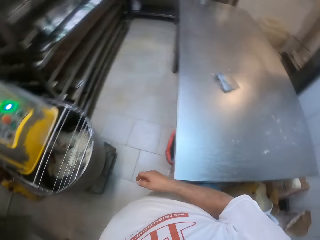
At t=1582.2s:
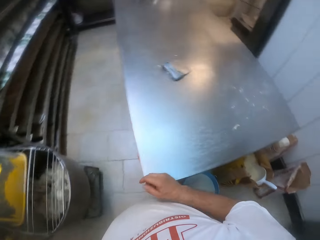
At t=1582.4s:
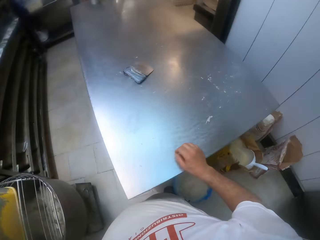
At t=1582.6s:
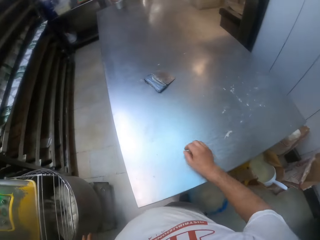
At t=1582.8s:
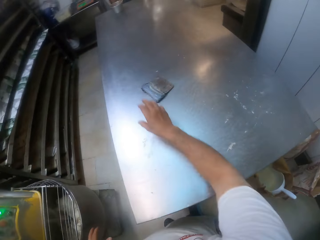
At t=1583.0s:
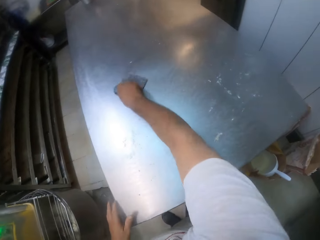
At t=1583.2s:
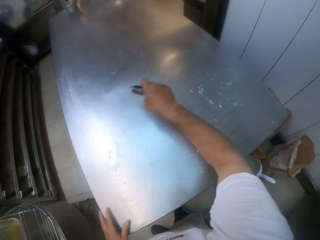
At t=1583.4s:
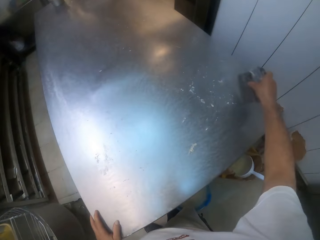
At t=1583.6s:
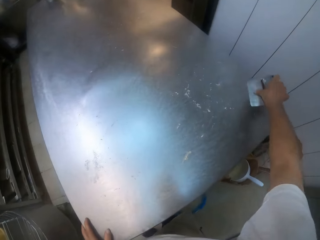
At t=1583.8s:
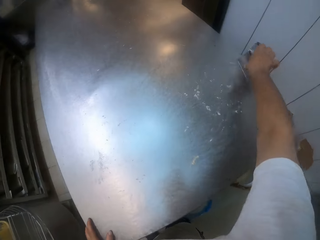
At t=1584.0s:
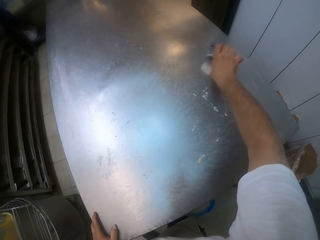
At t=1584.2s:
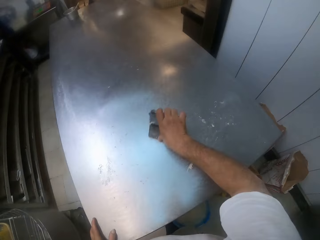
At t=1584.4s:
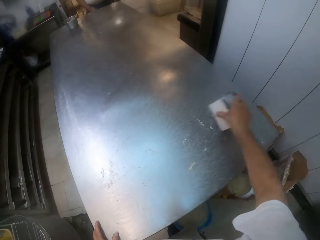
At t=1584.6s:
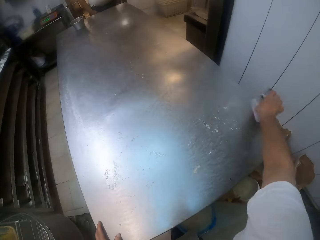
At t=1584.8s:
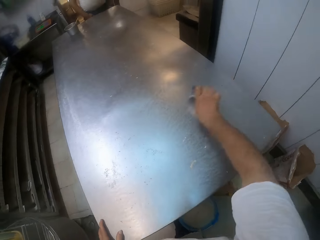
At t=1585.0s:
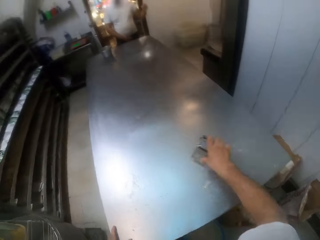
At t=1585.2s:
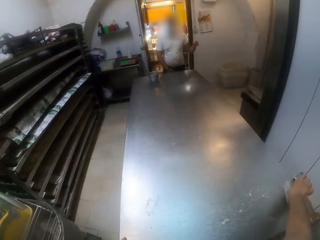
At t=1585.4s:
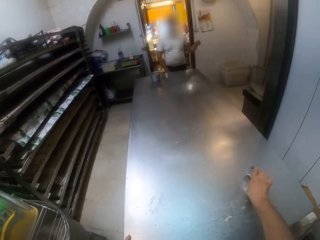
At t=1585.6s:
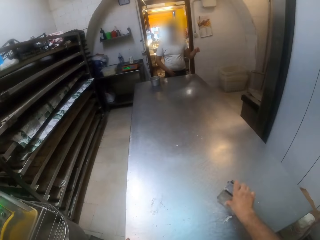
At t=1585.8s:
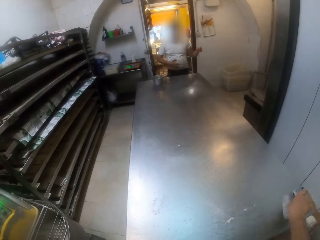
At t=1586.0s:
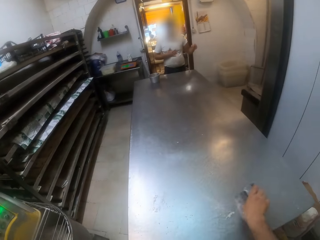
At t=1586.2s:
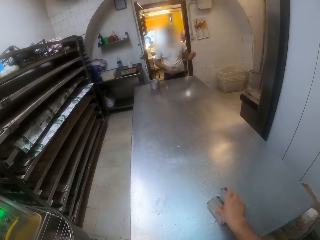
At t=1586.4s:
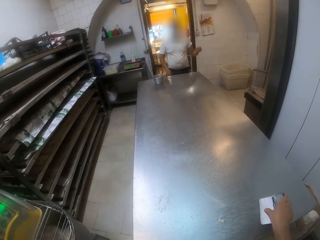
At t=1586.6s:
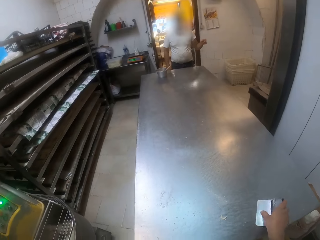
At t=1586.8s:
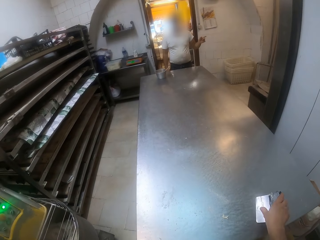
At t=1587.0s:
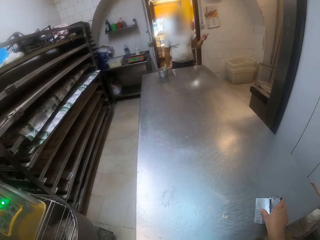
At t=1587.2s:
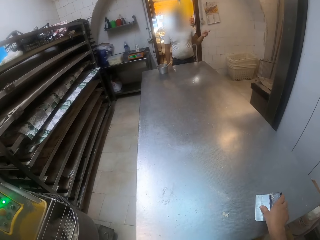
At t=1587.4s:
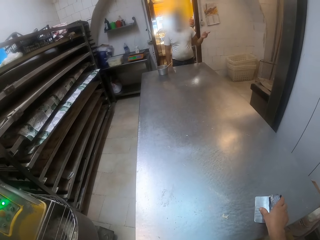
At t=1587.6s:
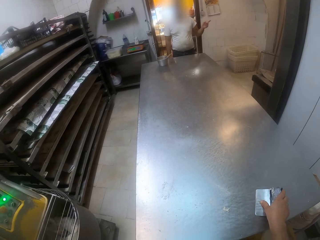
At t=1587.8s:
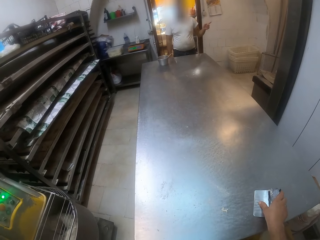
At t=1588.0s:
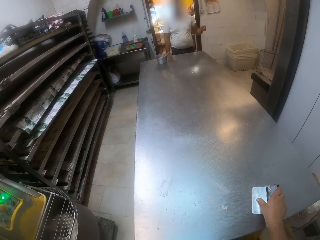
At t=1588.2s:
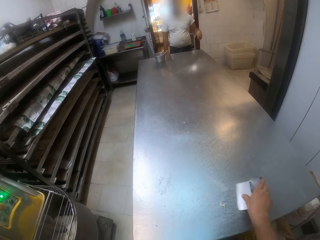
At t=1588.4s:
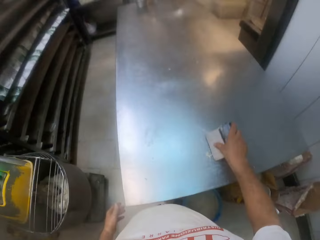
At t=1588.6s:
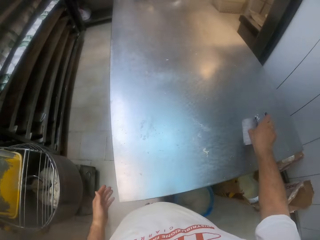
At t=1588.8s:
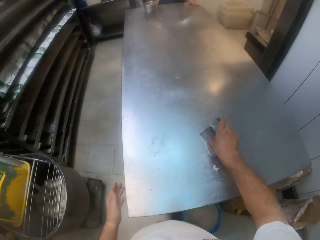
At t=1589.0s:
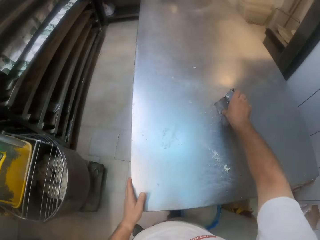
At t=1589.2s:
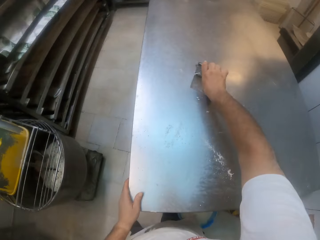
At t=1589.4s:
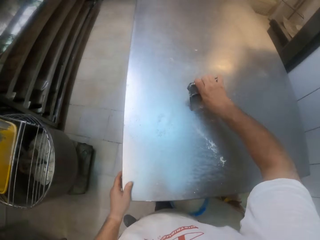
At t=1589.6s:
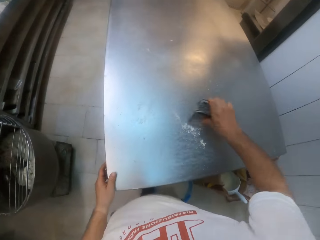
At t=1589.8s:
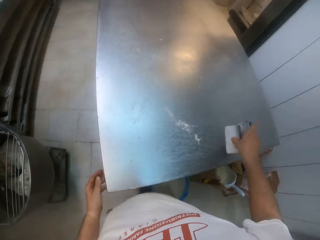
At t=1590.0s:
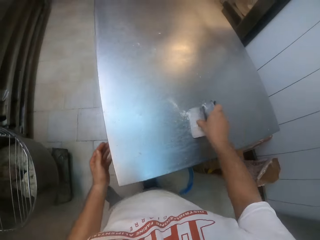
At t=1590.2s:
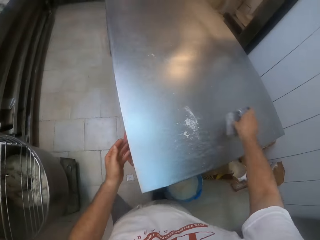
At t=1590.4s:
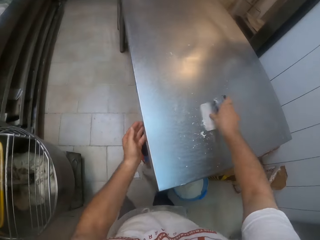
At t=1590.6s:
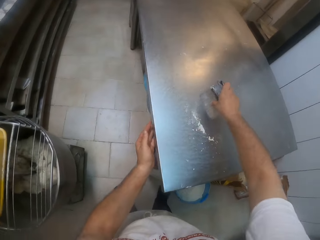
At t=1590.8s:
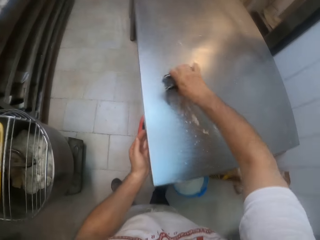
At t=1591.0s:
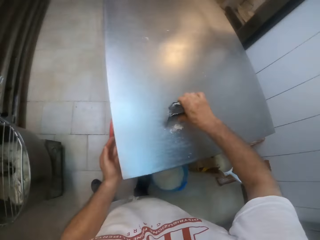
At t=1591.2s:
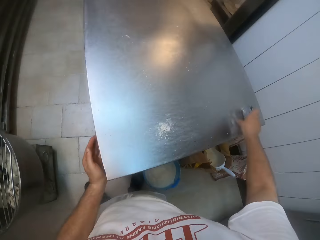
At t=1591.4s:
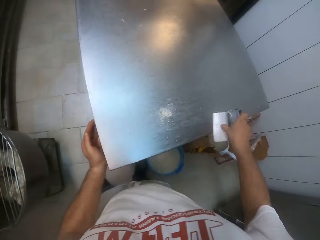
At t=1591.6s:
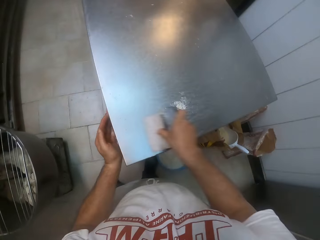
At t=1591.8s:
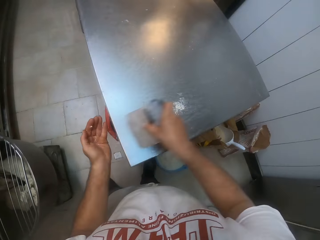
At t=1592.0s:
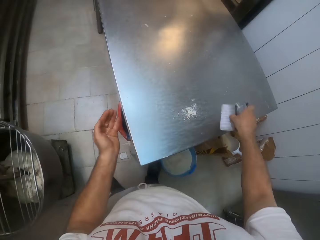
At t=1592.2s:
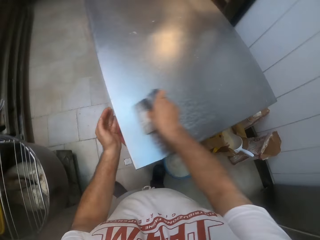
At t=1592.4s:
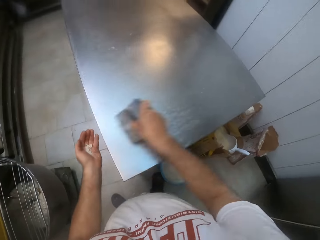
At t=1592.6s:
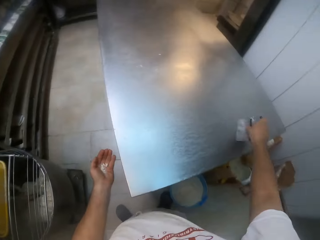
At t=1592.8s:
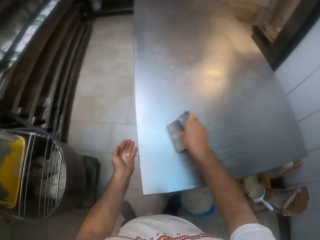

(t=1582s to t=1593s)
The camera wearer turns around. He picks up a dough cutter from the table with his right hand. He packs the crumbs from the table with the dough cutter in his right hand. He cleans the table. A man gestures out. The camera wearer cleans the table. He cleans the table with the dough cutter.

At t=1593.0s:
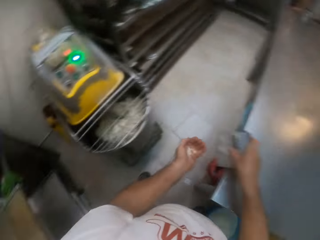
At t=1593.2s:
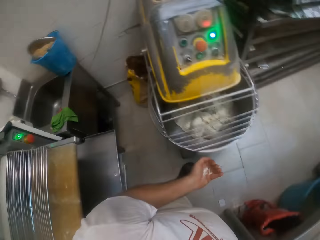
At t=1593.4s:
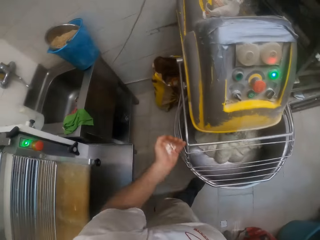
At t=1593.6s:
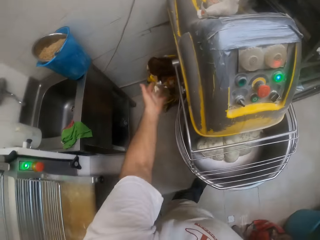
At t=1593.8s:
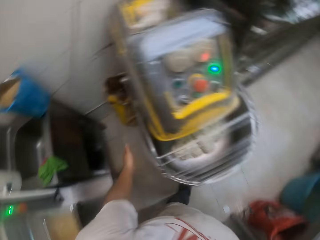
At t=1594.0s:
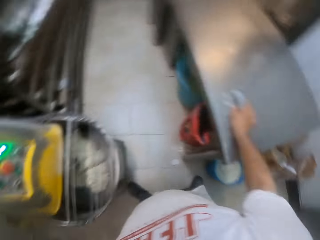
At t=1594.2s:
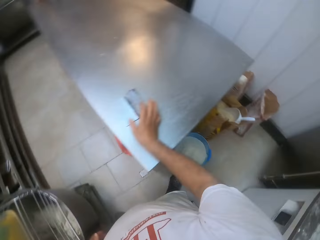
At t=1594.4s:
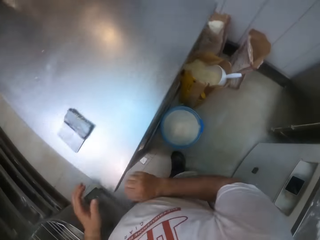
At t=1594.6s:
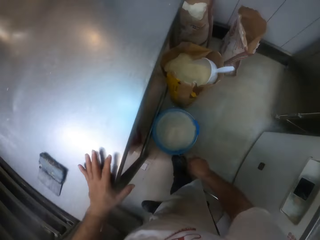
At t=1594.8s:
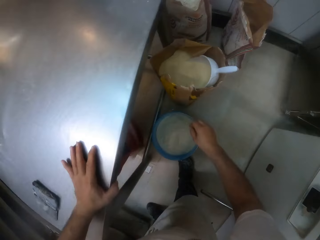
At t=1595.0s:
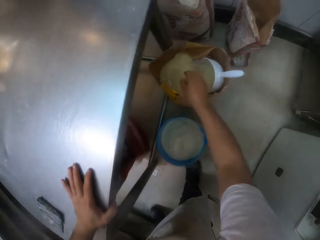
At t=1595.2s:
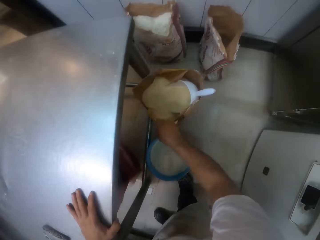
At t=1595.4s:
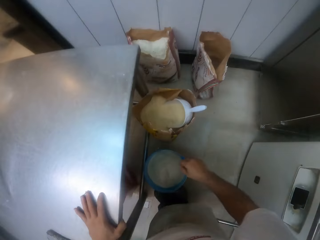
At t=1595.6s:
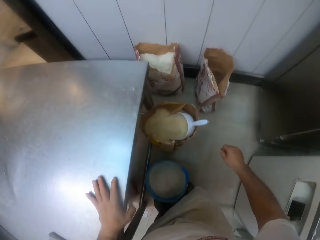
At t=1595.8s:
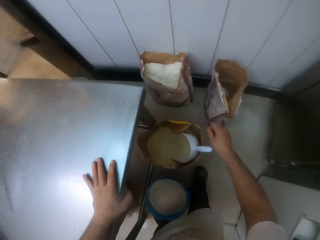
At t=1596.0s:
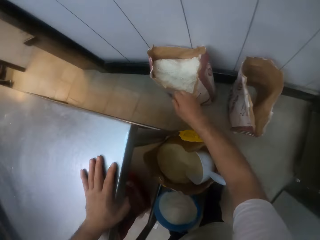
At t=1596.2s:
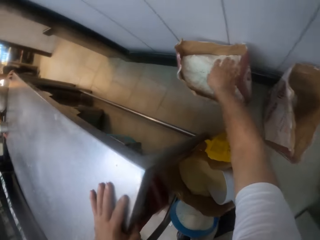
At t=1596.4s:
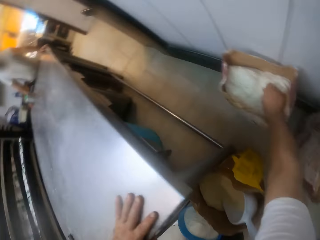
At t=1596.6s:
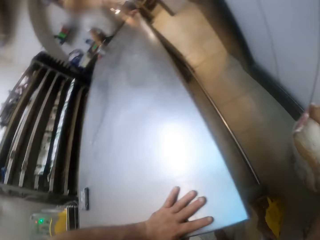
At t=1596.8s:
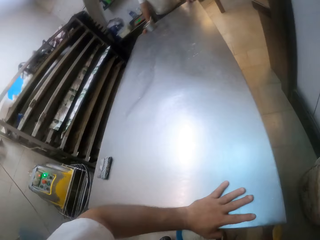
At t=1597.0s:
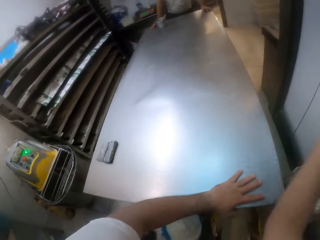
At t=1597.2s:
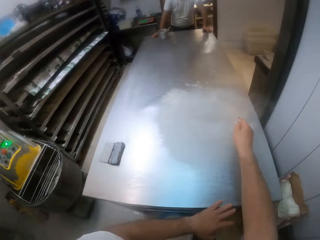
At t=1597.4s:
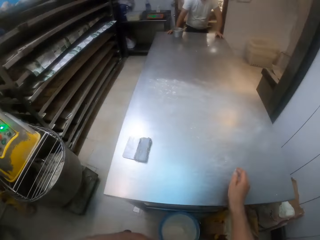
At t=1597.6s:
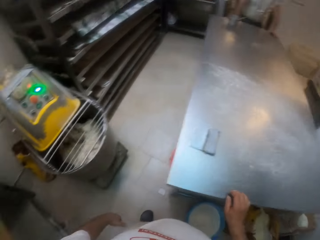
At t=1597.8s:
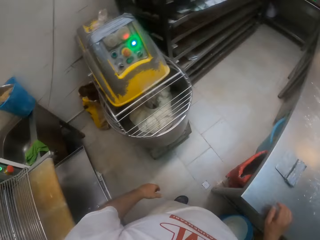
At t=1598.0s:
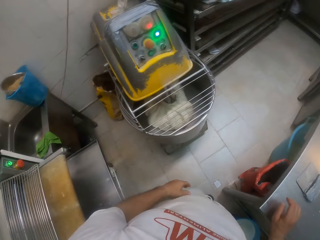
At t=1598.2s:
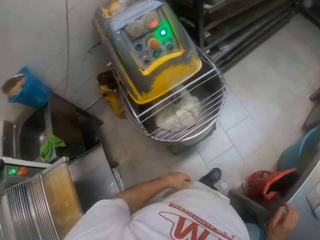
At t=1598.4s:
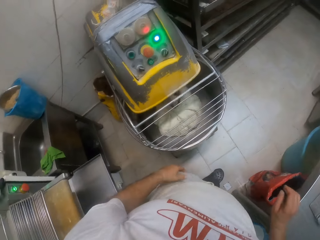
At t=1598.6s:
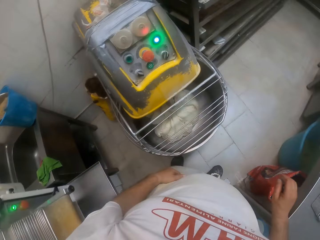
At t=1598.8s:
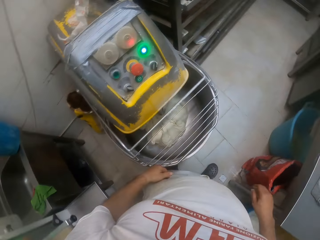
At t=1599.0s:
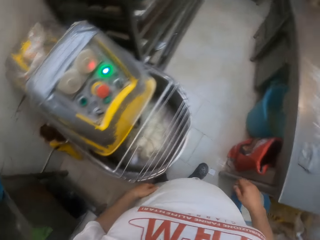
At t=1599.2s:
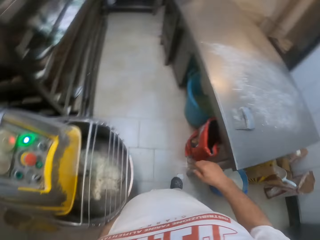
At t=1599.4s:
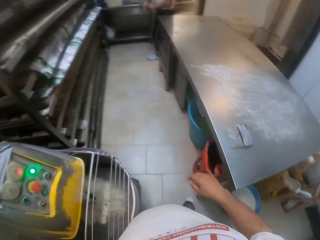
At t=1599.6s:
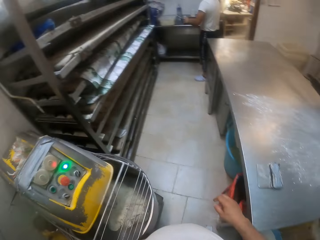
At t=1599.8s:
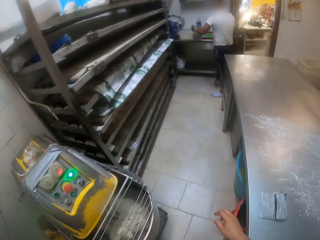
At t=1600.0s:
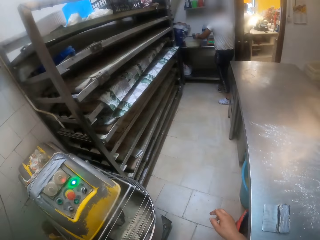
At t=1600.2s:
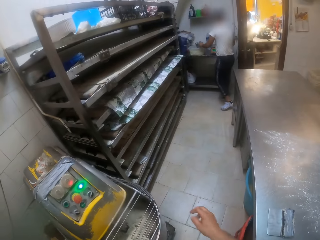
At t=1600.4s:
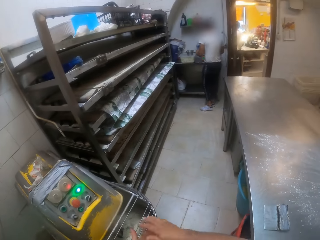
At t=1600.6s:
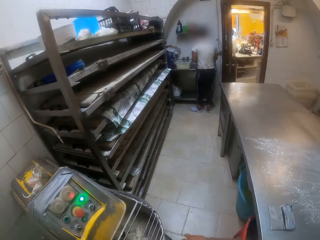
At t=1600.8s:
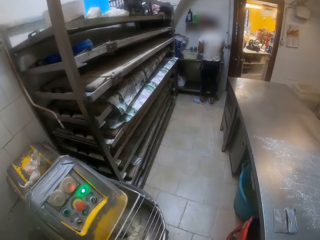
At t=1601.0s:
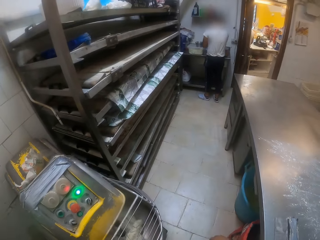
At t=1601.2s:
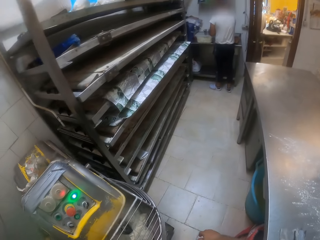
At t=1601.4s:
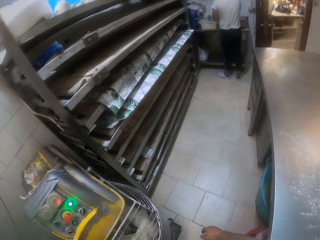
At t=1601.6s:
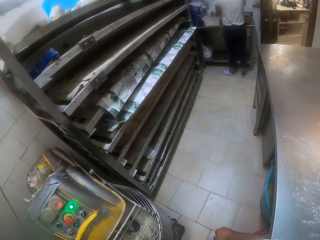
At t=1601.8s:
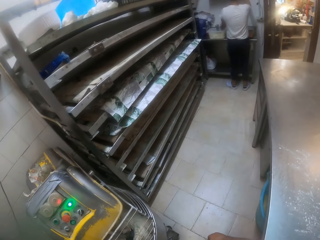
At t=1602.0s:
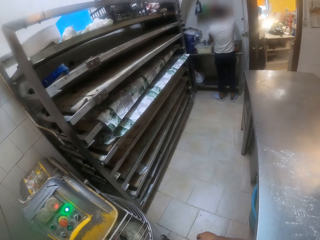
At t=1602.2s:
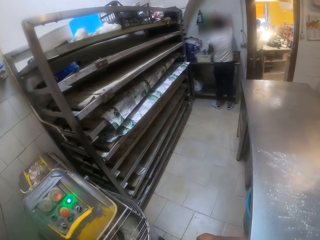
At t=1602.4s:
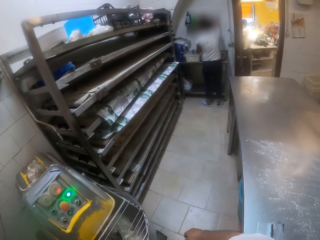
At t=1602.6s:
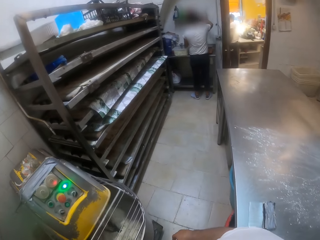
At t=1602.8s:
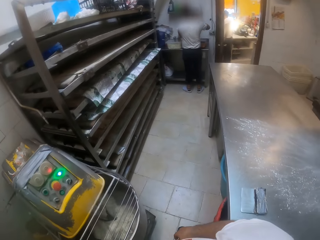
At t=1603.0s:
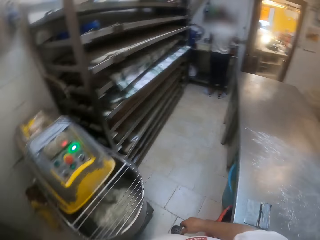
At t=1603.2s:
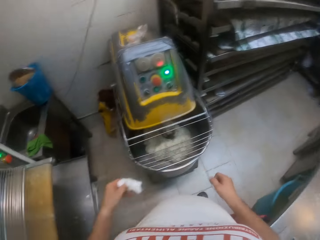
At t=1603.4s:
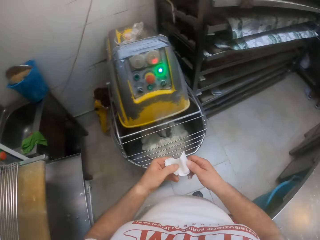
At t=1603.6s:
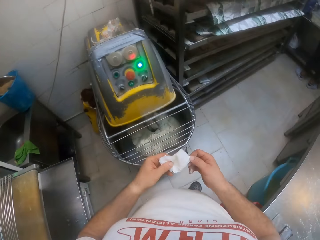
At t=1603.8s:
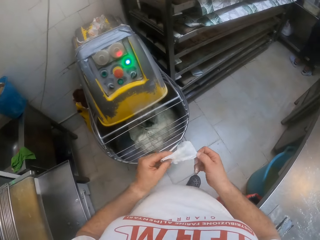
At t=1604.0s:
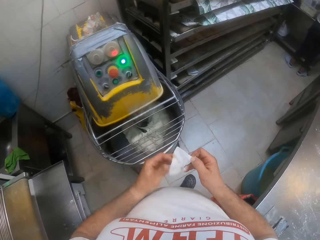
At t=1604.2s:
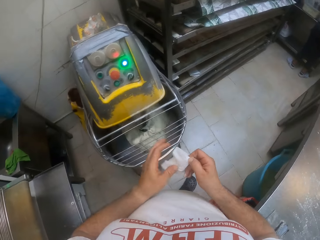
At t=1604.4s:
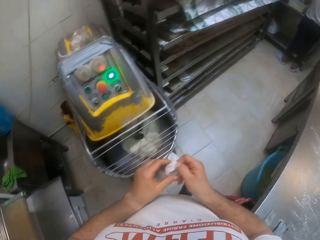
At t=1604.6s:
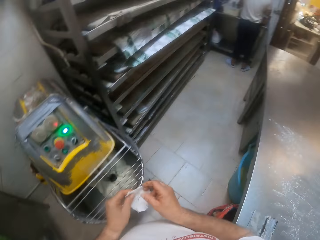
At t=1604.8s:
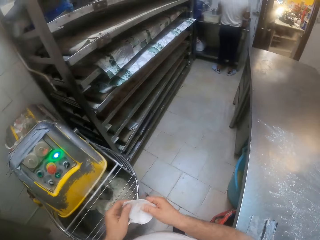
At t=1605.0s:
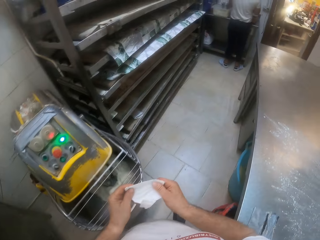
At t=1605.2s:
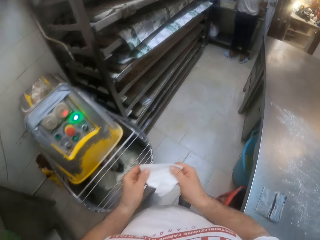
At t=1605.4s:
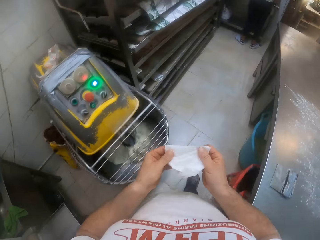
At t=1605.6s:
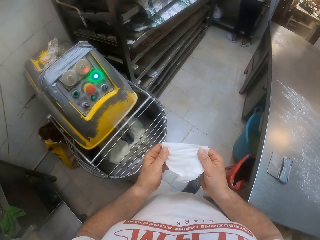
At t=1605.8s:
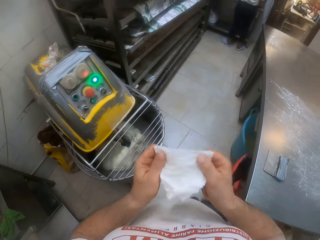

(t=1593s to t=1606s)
The camera wearer throws the crumbs into the waste bin with his left hand. He drops the dough cutter on the table with his right hand. He brings out some flour from a bag on the floor with his right hand. He touches the sack. He moves around the room and looks around the room. He touches the machine. He holds the tissue.
